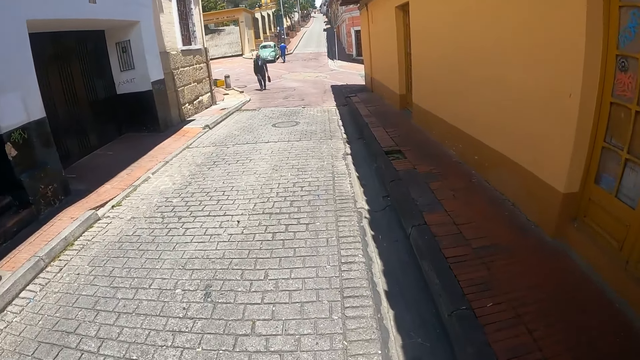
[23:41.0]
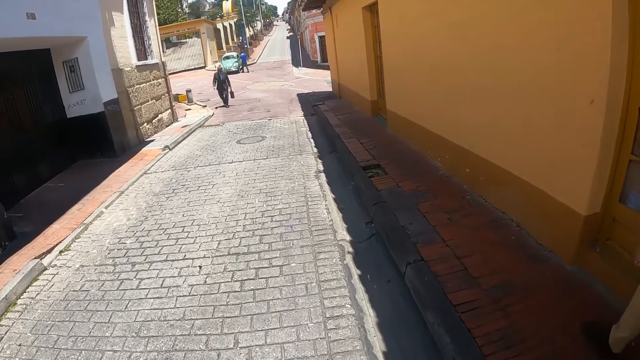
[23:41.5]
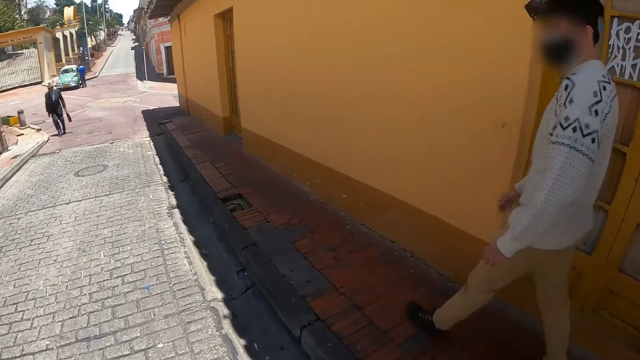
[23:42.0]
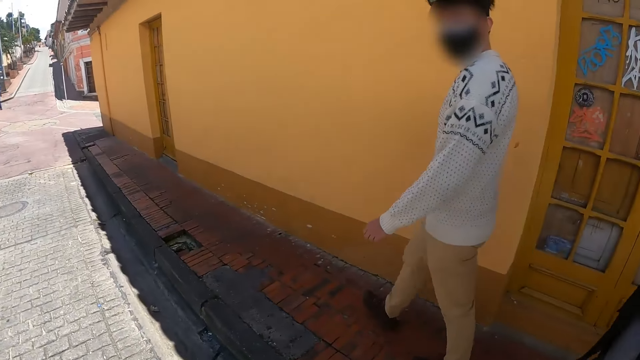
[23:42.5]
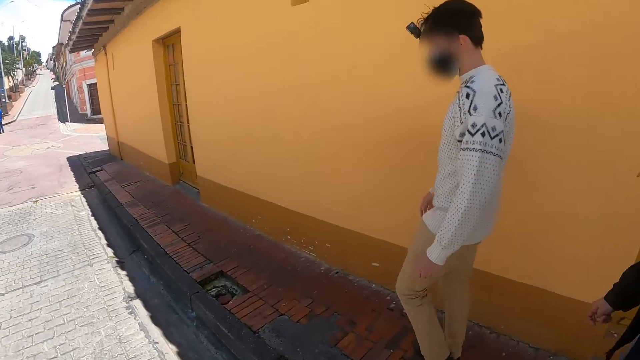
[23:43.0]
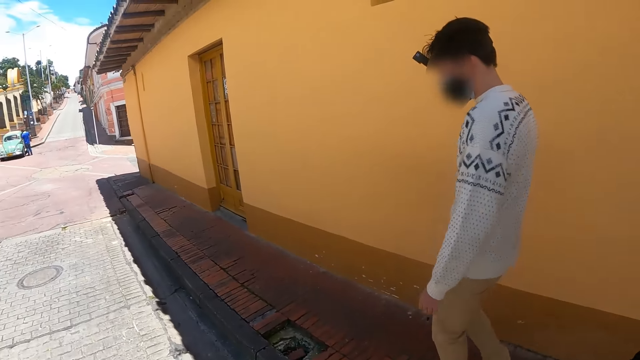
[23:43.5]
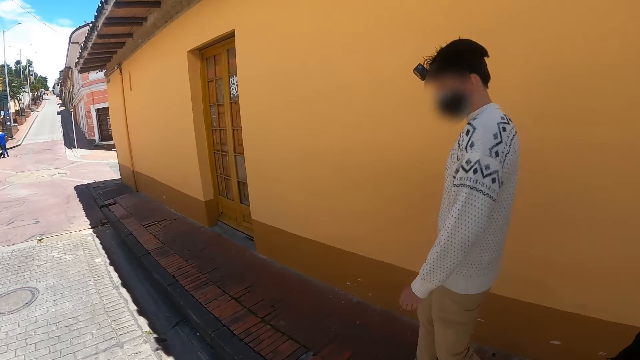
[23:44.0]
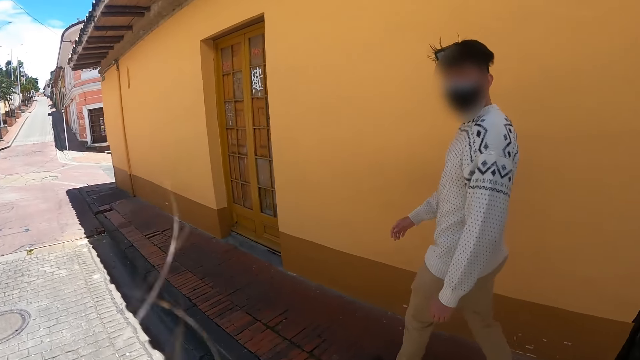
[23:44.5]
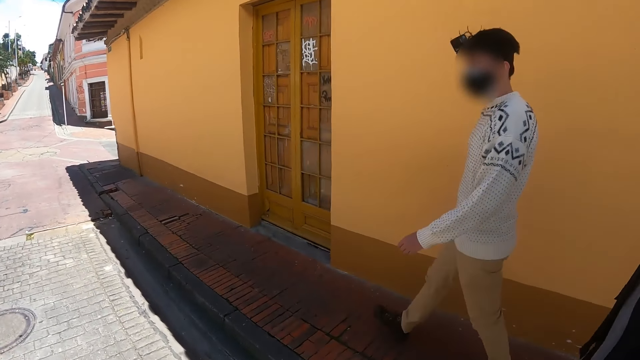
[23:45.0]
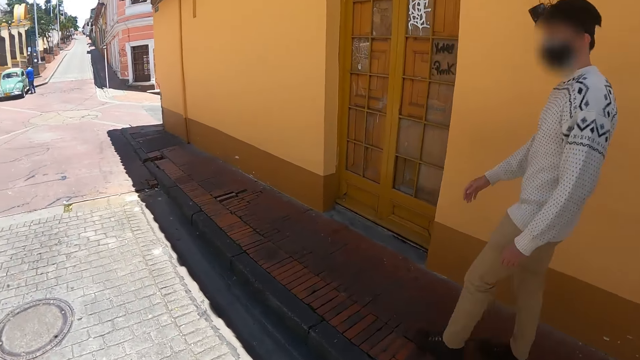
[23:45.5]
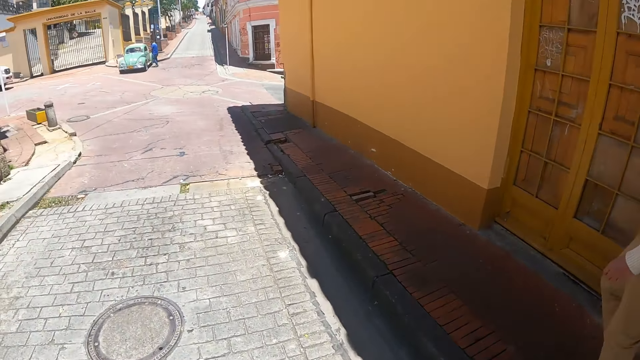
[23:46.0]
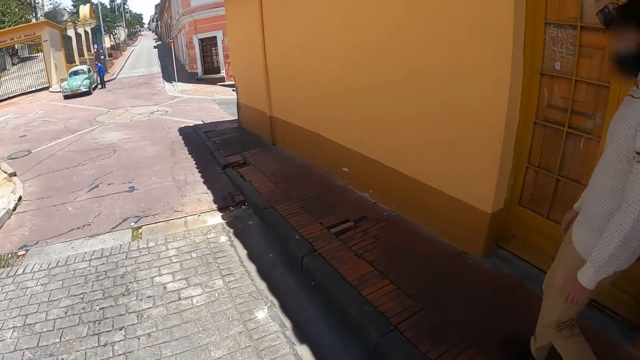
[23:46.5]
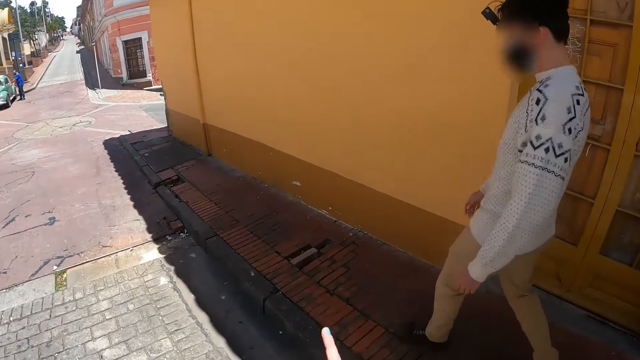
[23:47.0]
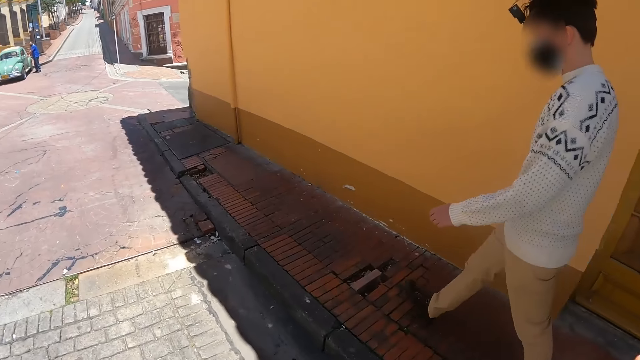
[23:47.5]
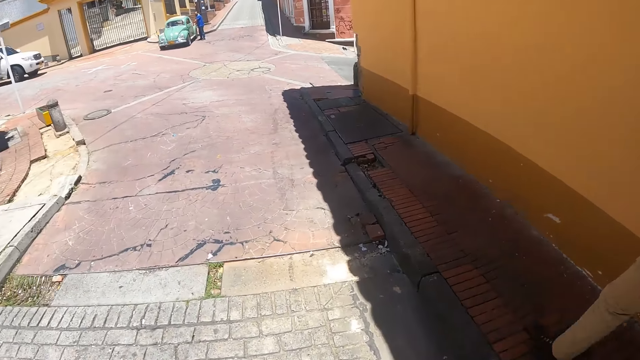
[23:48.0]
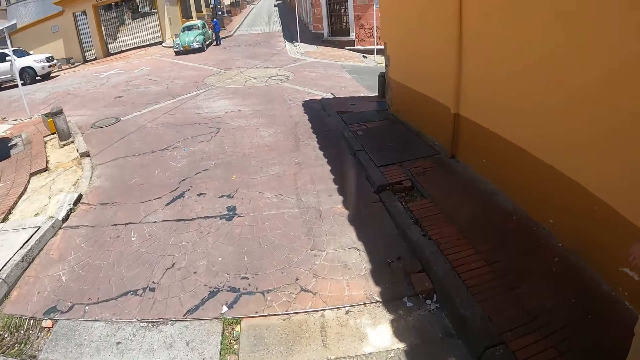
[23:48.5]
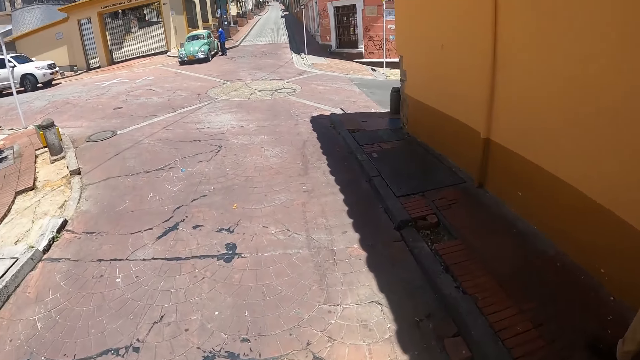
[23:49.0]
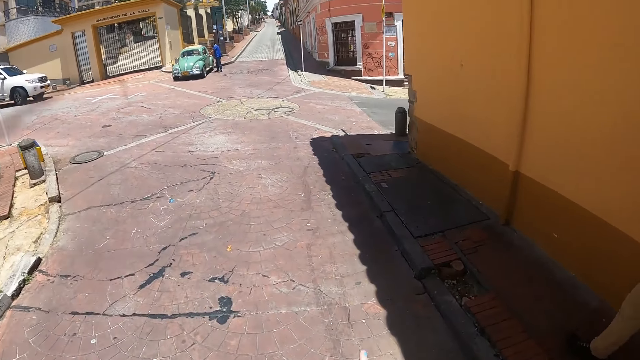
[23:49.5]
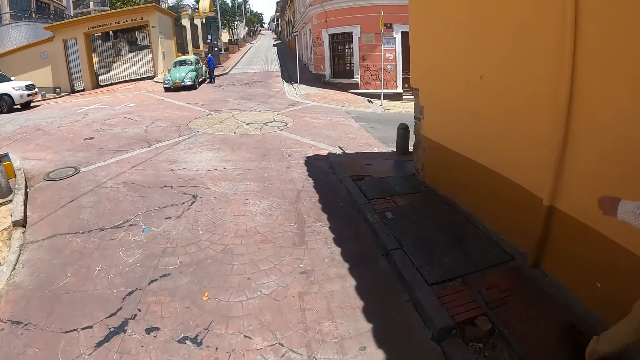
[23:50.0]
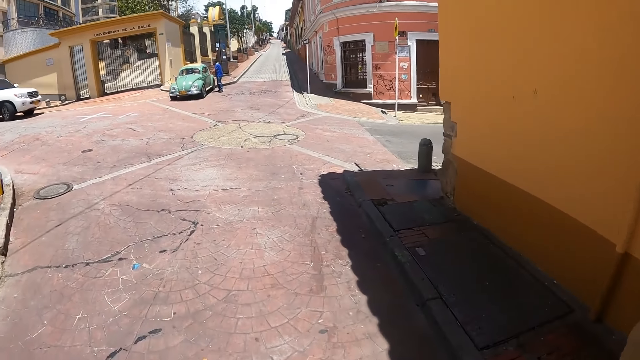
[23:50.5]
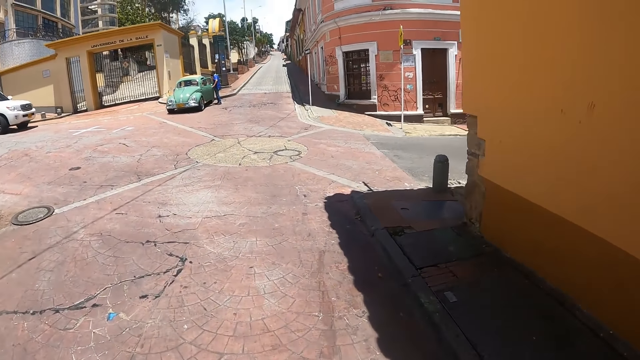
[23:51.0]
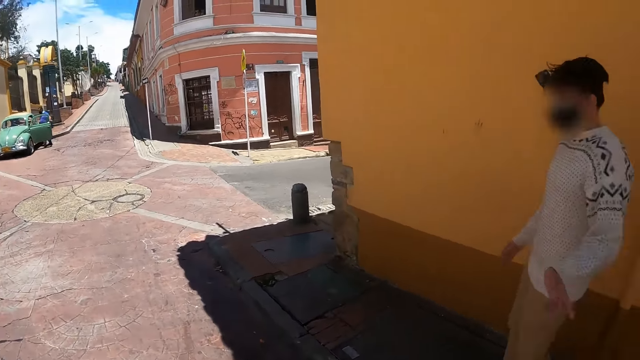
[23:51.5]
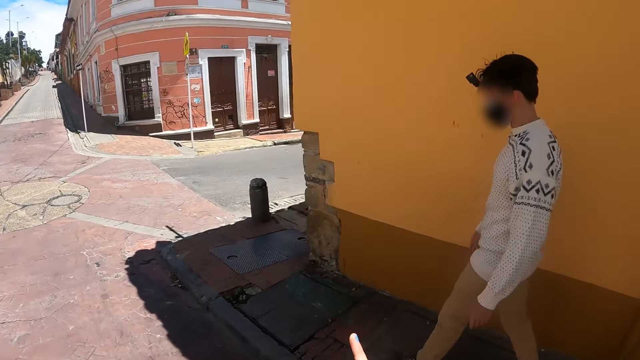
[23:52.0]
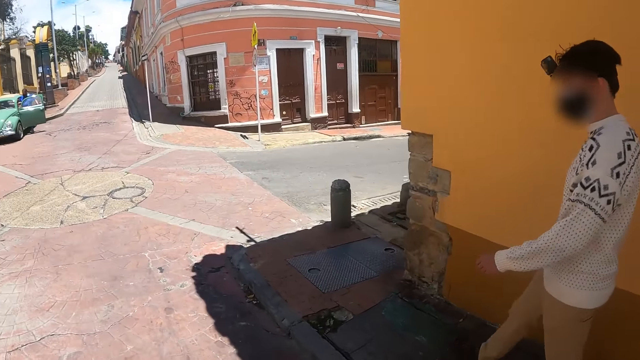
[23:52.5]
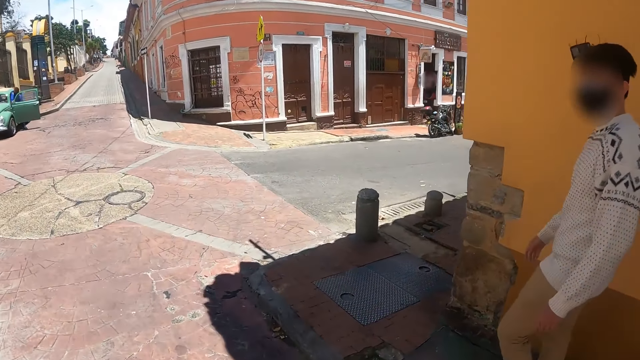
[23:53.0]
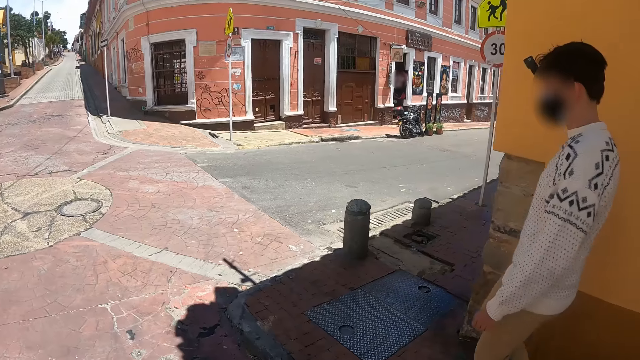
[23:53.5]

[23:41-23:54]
The camera wearer converses with a man. He walks towards a junction. He raises his right hand. He looks at the man. The man moves a hand. The camera wearer looks at the man.

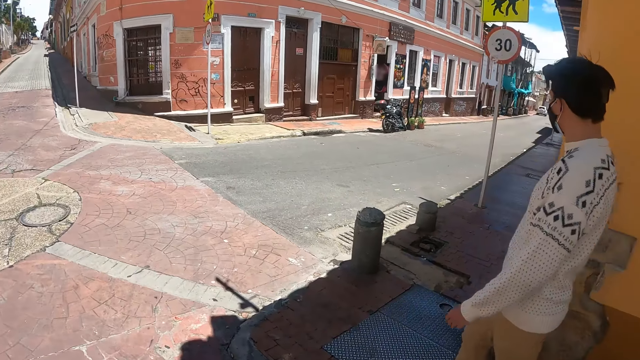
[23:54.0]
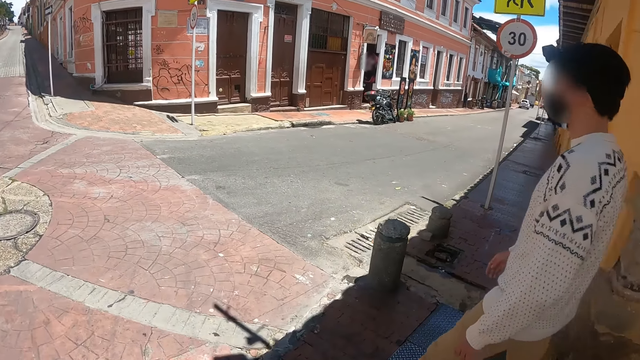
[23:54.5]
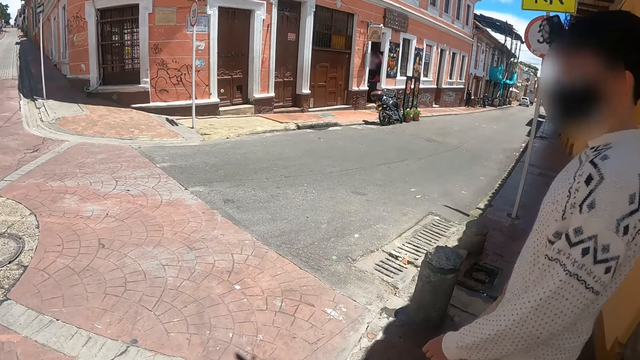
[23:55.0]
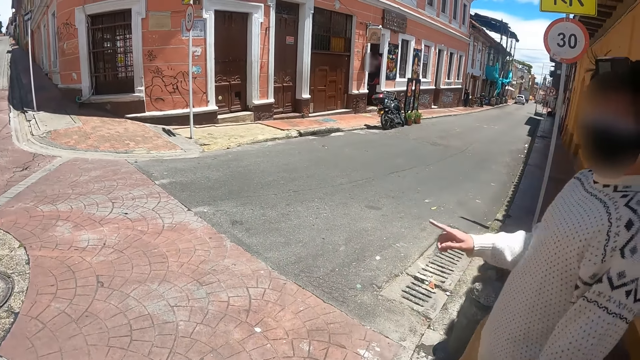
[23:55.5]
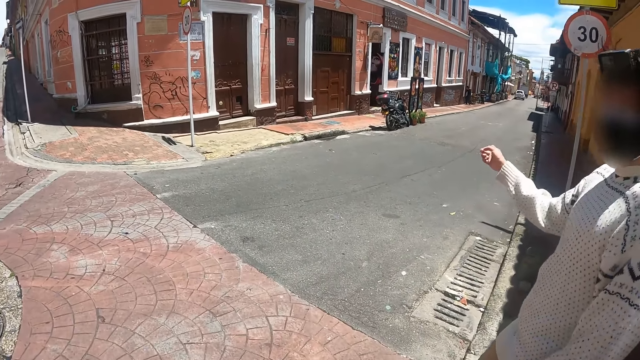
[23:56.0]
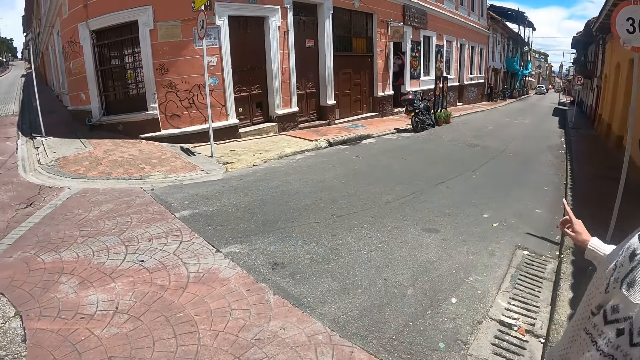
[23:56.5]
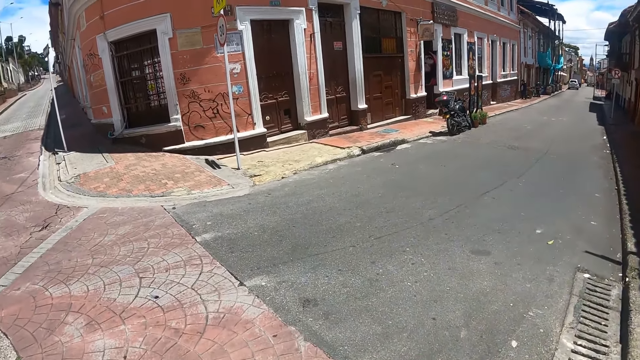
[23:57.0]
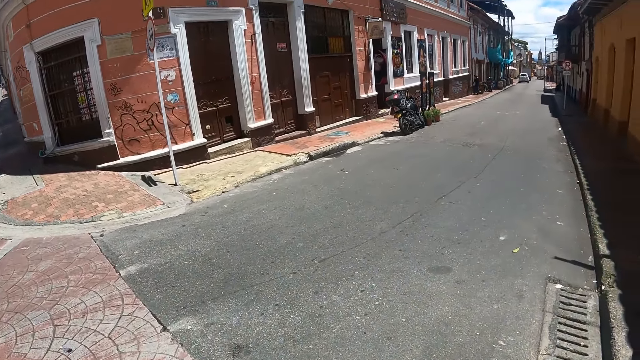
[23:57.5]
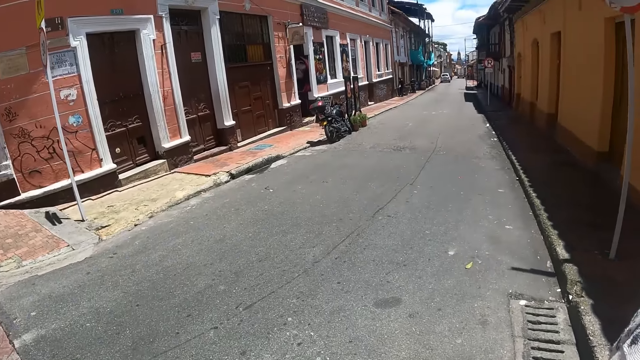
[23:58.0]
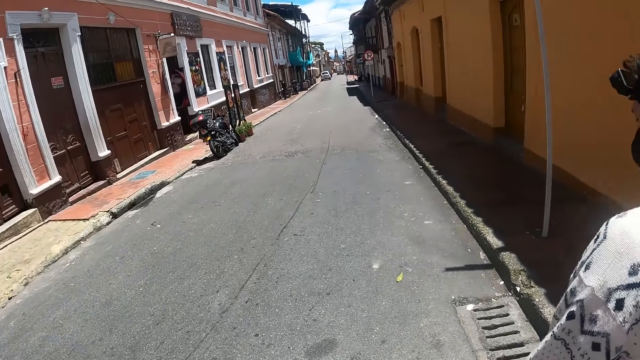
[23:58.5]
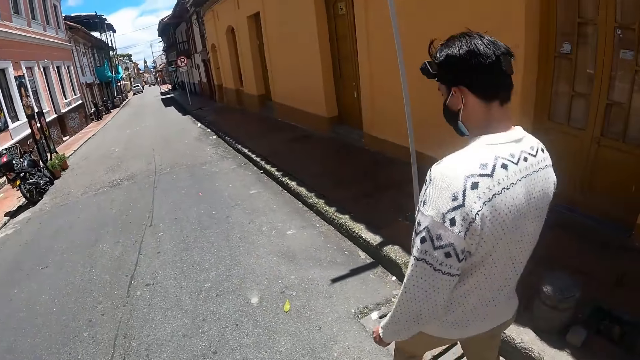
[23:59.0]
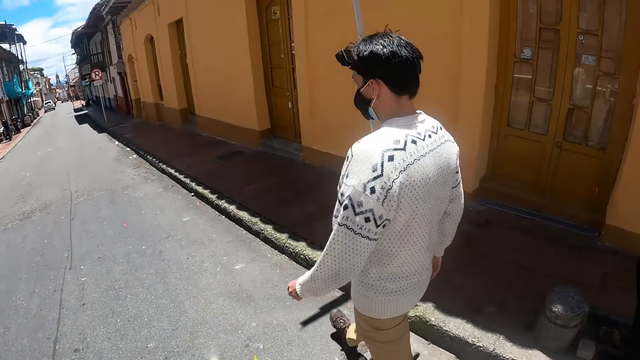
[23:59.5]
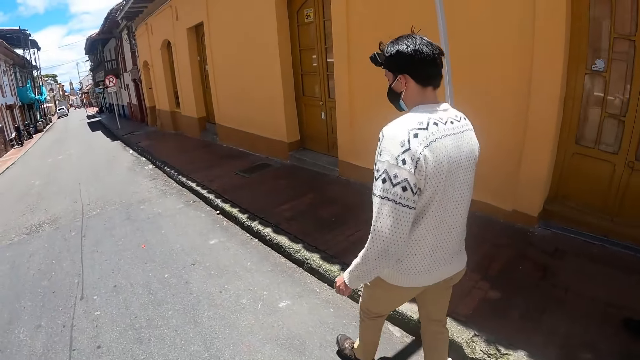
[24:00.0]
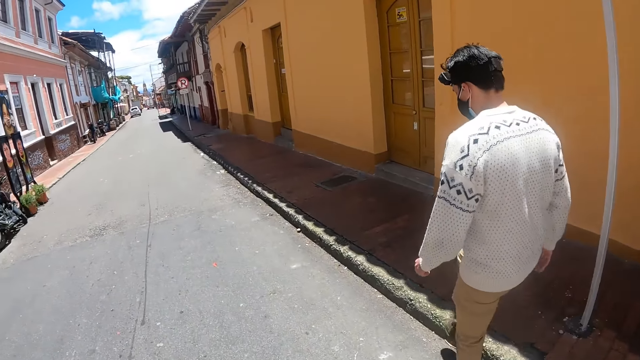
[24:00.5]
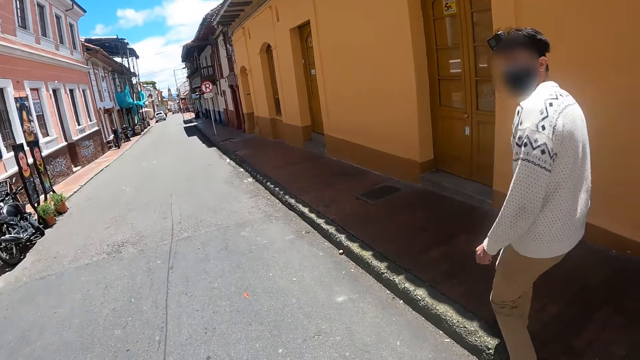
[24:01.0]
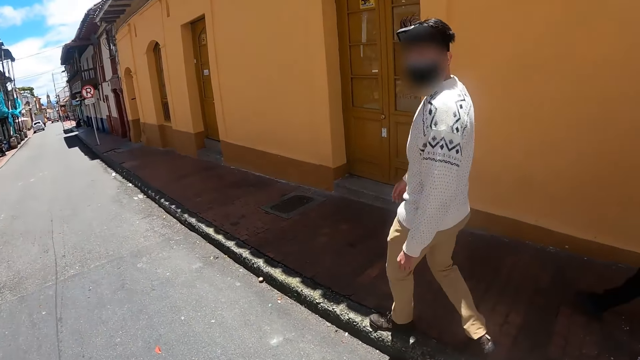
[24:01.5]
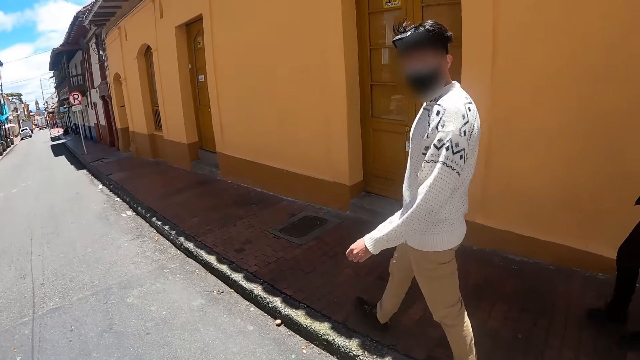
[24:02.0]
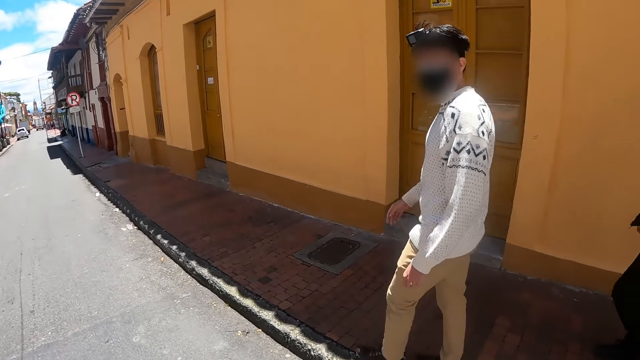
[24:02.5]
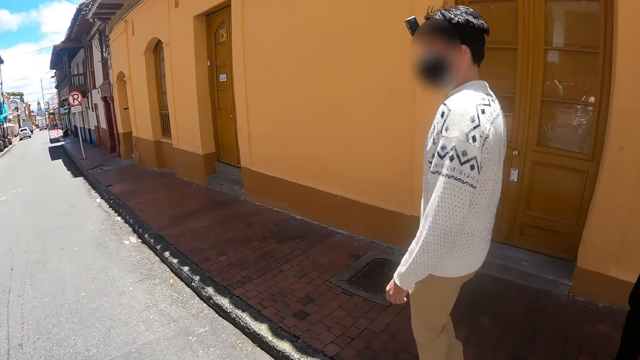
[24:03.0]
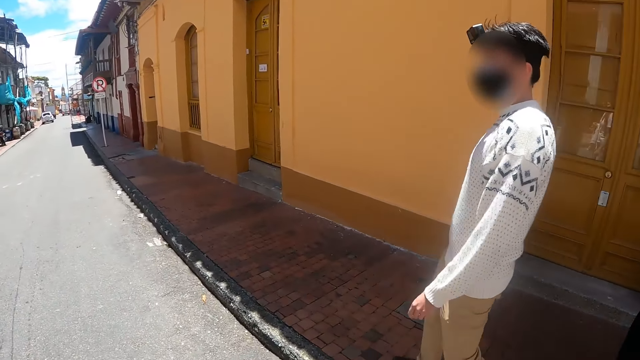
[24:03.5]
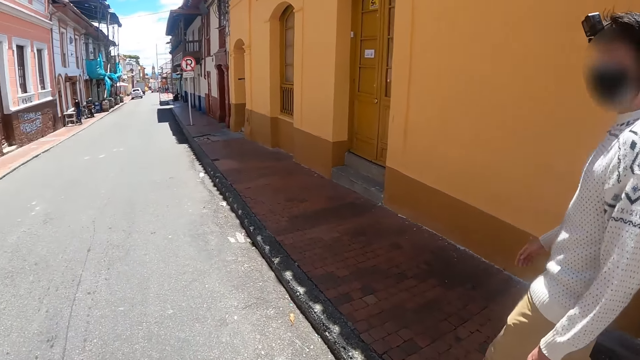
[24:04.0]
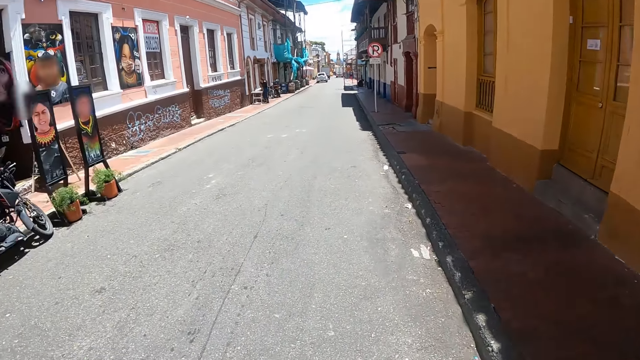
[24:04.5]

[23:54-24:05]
The camera wearer stands near a junction. A man points at a road. The camera wearer converses with the man. He walks on the road. He walks behind the man. The man moves a leg and steps on a pedestrian walkway. The camera wearer shakes his right hand. He converses with the man. He walks on the road.
